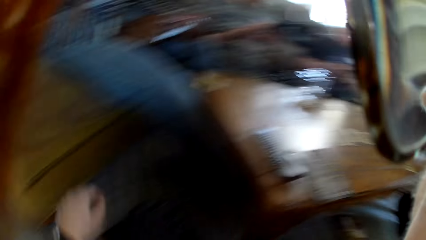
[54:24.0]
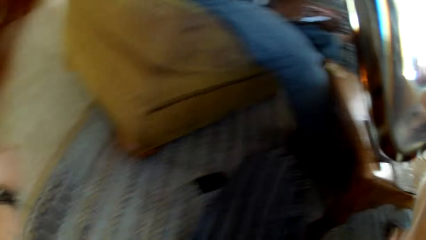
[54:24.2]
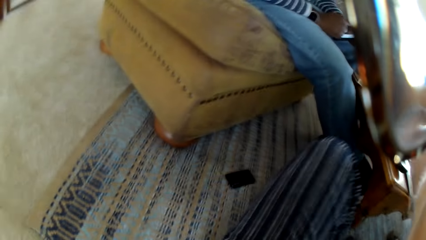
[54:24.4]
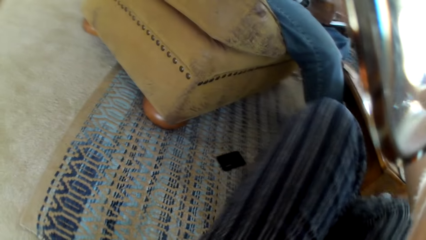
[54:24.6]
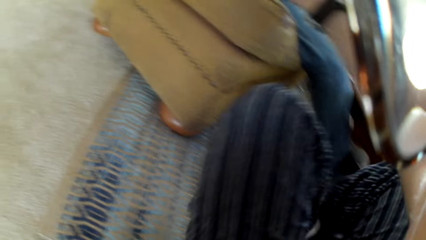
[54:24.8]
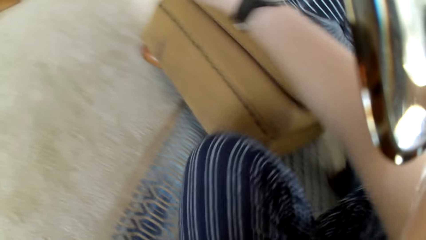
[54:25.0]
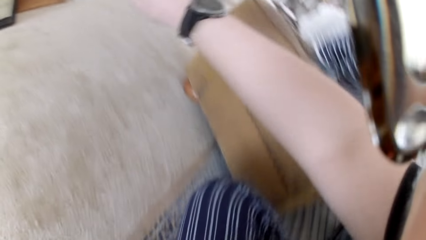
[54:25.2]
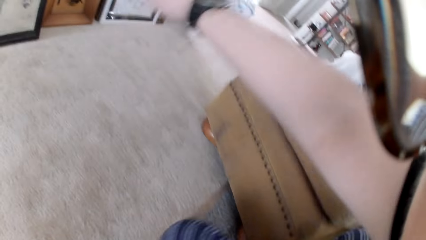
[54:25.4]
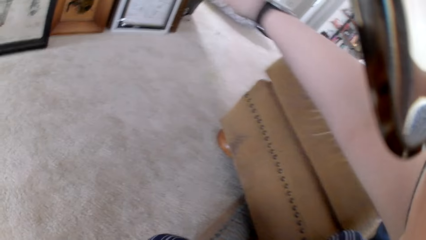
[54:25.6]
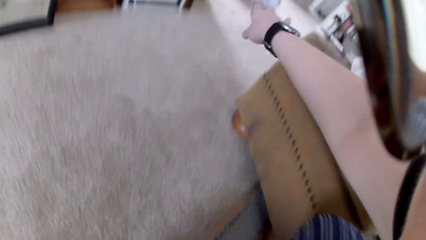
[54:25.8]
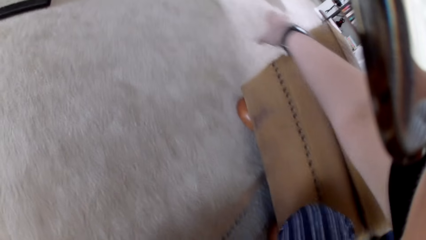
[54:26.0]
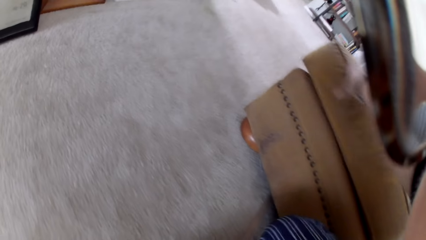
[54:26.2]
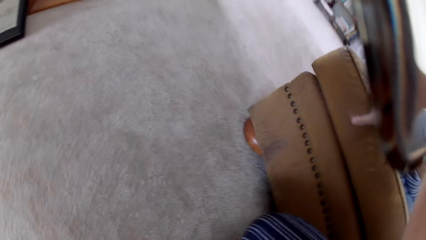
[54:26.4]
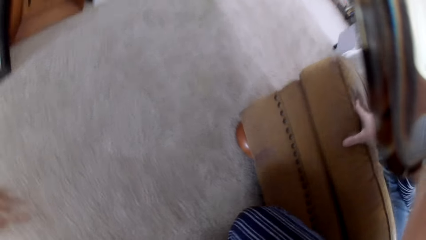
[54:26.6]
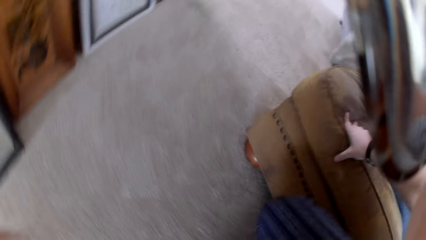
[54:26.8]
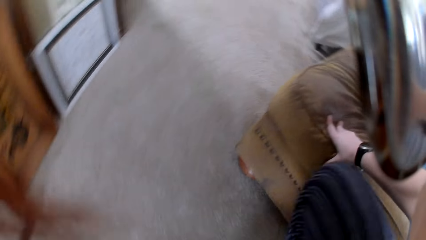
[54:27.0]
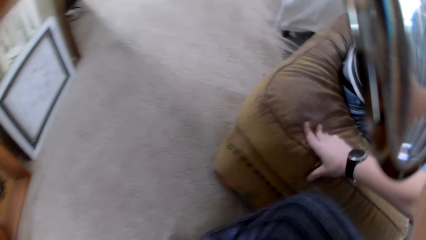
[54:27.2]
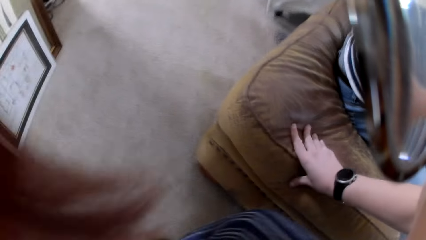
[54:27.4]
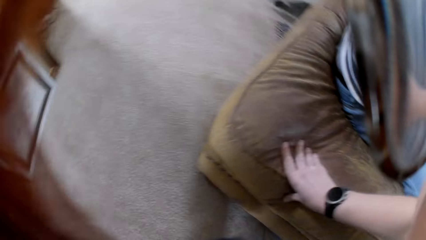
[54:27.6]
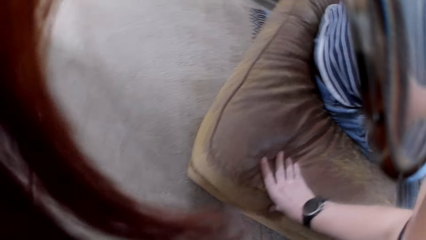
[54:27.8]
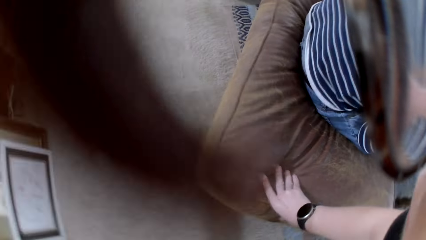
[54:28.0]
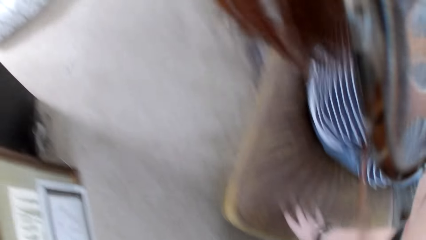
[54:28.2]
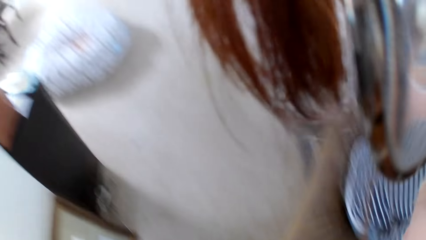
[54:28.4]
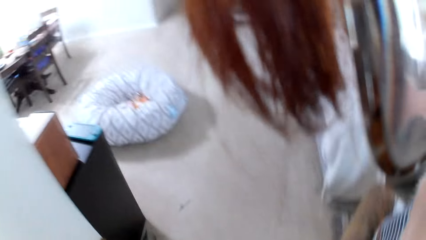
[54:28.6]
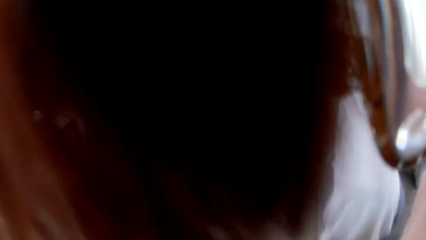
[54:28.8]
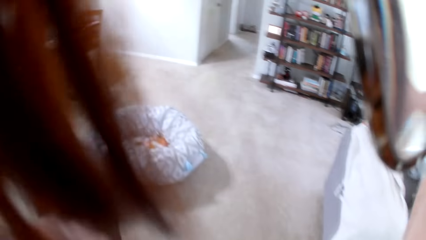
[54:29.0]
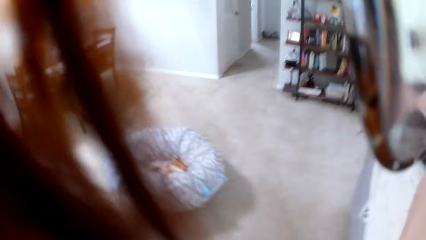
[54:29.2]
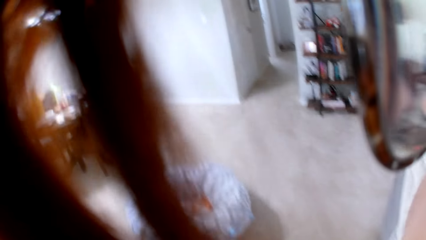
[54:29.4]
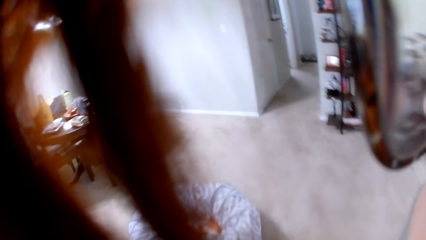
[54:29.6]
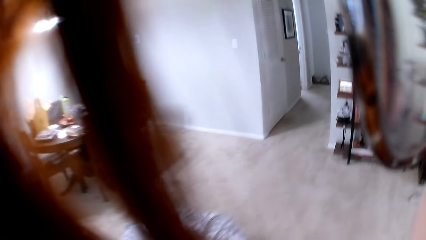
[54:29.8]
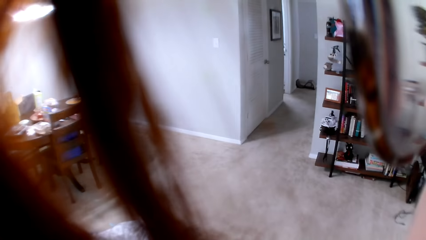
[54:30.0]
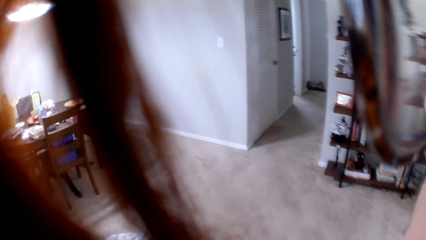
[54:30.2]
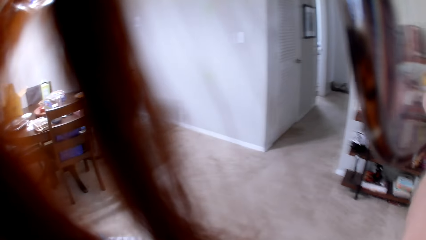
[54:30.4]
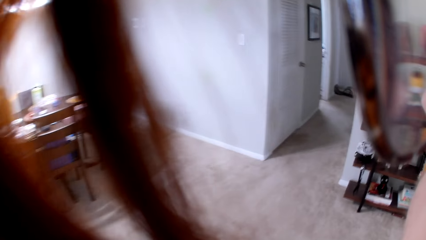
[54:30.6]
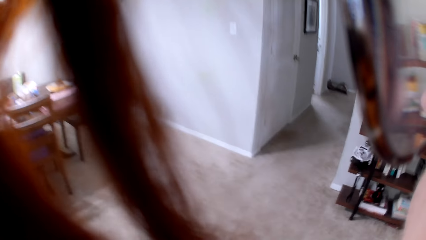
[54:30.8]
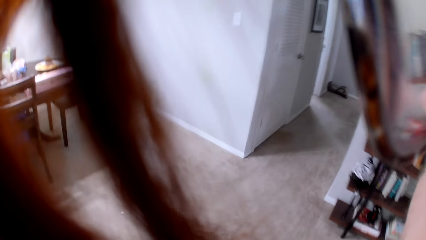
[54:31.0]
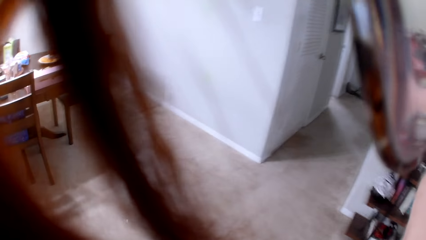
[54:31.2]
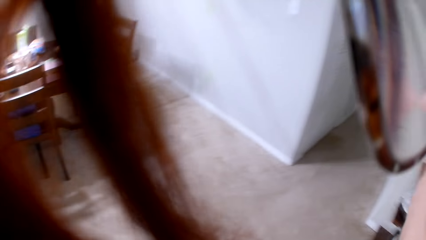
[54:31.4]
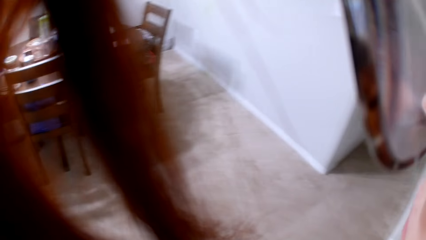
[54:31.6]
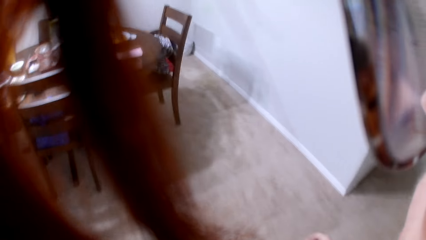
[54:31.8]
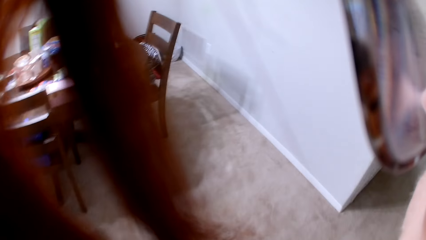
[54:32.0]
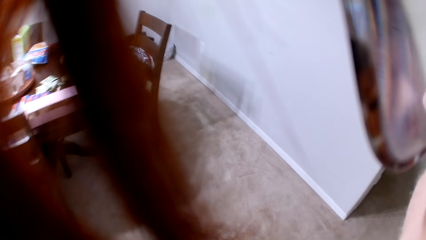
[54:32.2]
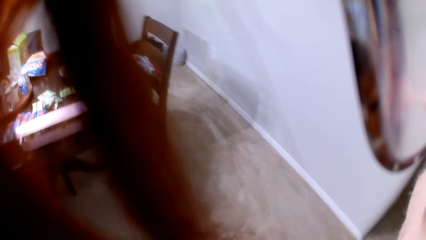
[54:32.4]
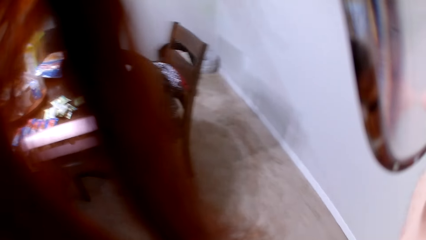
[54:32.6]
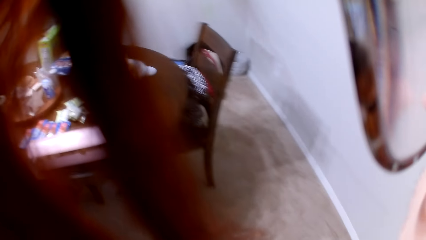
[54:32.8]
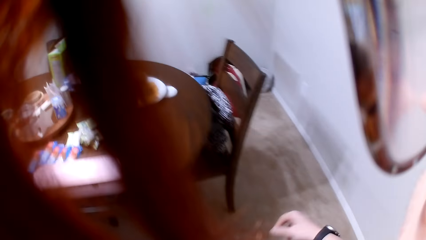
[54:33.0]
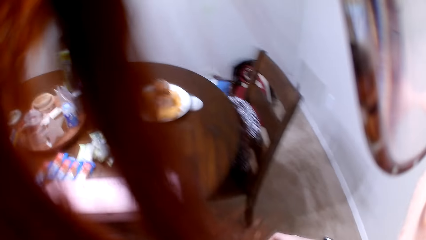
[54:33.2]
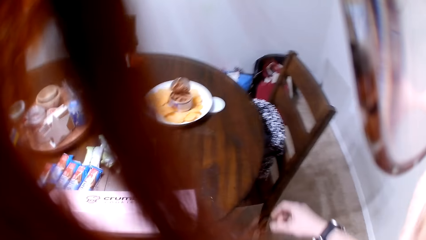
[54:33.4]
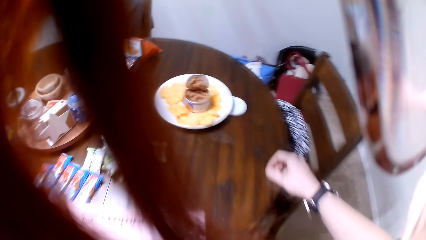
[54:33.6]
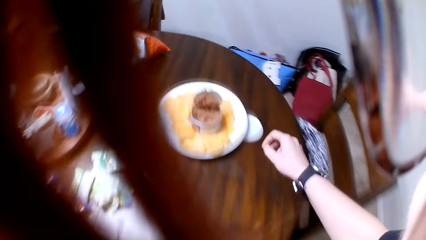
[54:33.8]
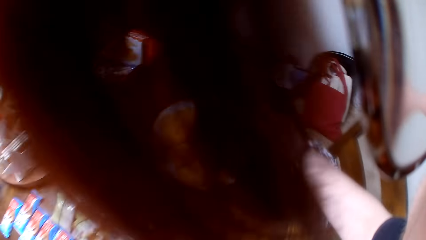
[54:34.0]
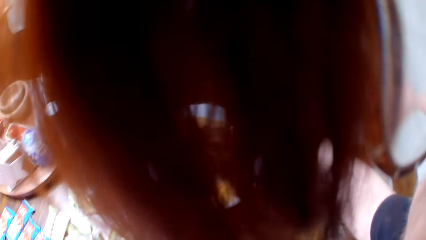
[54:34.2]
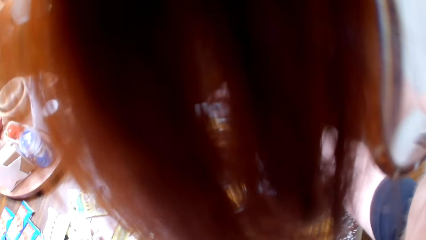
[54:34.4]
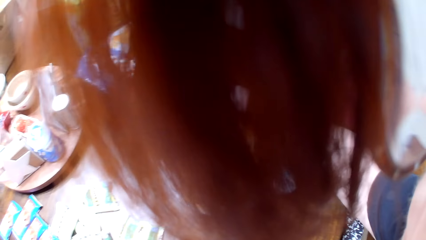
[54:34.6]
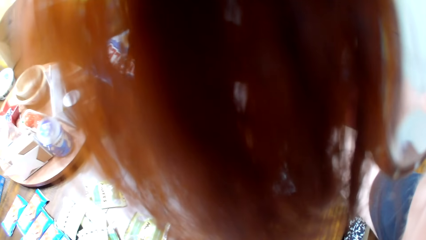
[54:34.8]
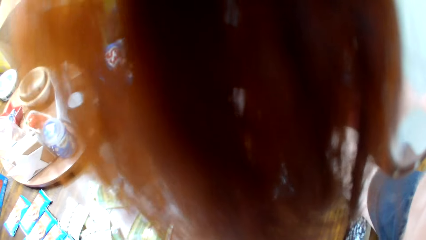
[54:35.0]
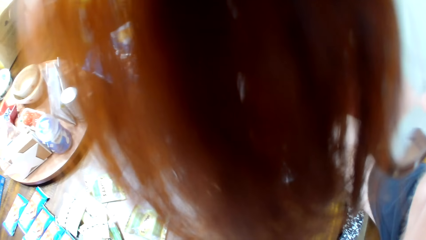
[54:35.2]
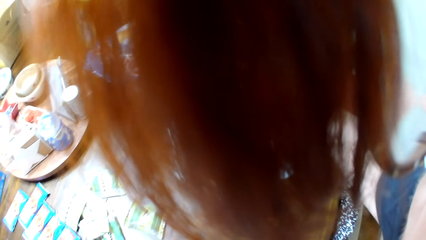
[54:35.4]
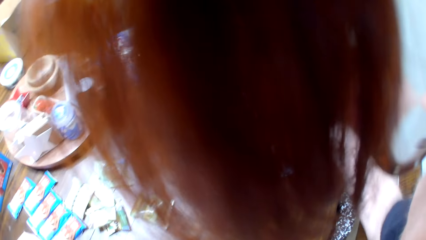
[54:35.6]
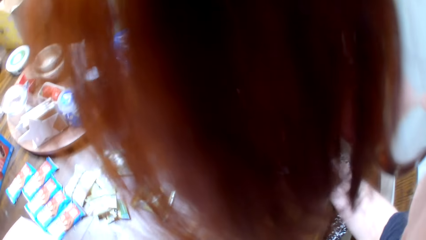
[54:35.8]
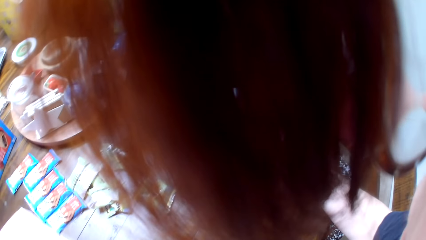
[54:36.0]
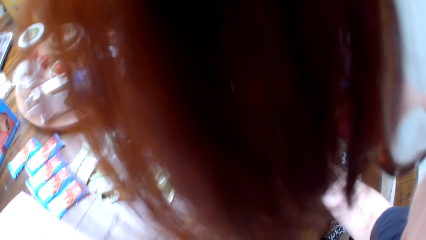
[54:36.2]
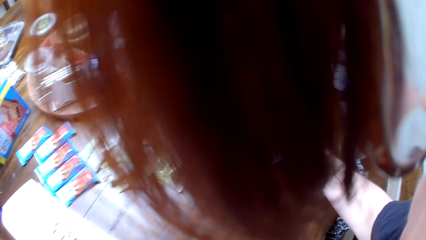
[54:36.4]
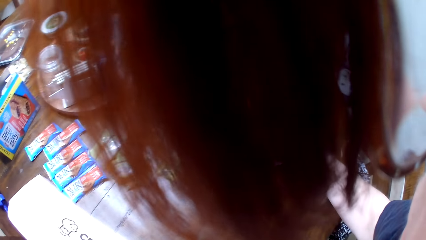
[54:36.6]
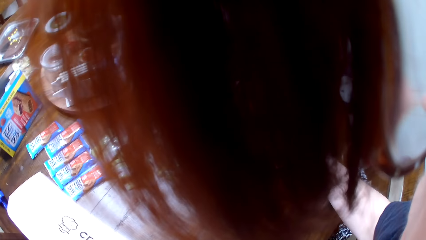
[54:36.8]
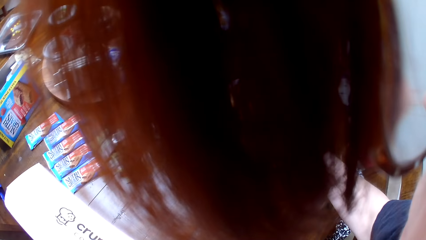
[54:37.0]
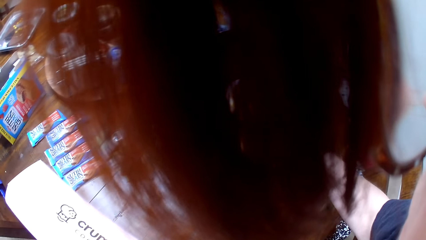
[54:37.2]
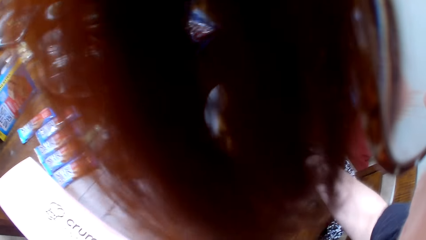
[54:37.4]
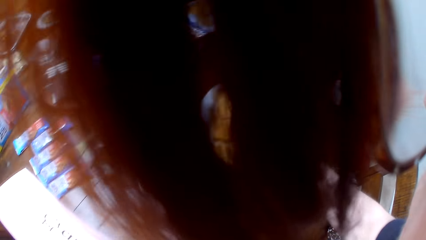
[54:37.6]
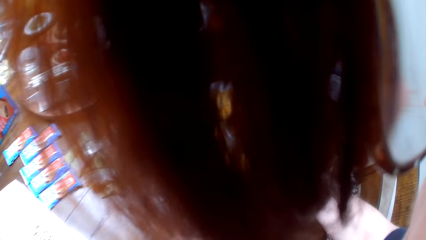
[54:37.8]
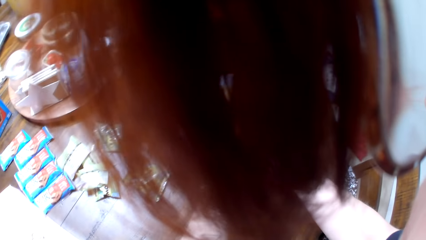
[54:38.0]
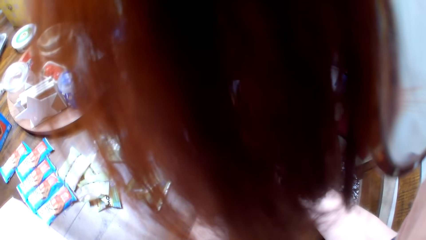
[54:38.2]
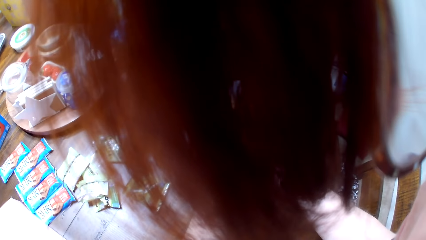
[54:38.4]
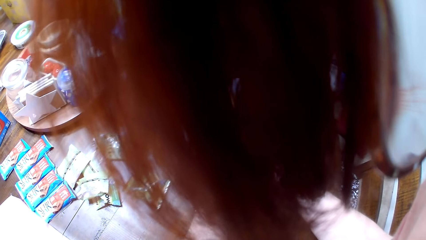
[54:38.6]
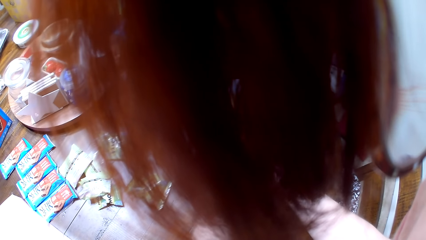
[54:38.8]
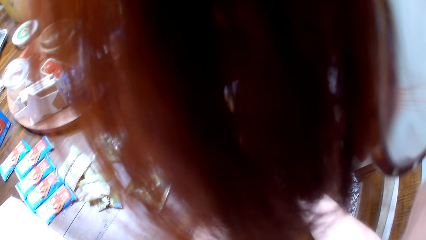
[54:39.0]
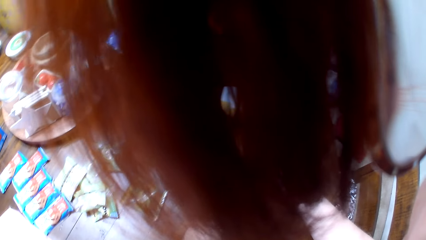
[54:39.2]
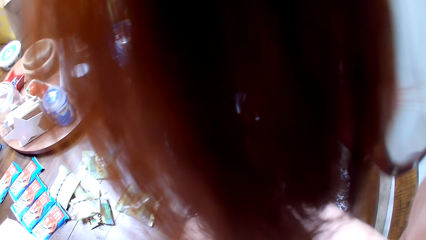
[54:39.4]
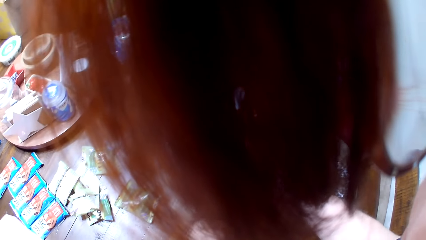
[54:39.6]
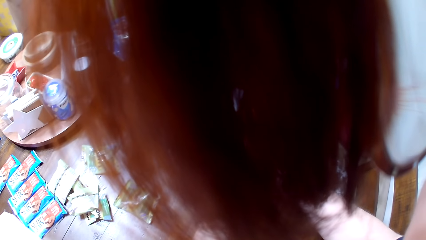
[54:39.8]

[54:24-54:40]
The camera wearer pulls his hand aside. He stands up. He holds the couch. He puts his hand on the plate. He picks food from the plate.
